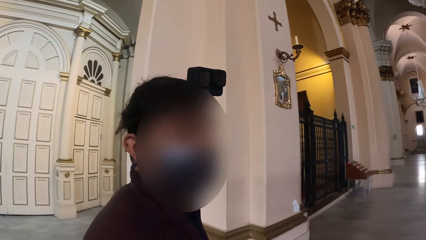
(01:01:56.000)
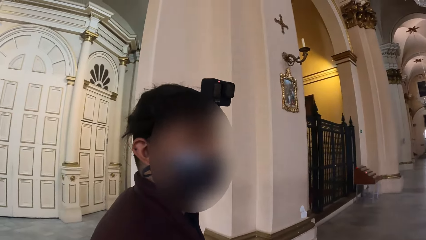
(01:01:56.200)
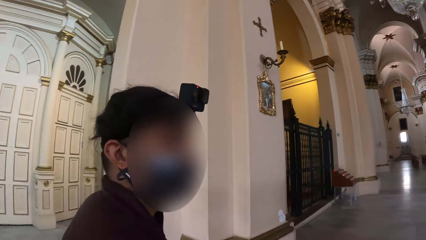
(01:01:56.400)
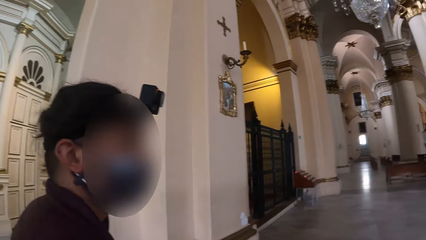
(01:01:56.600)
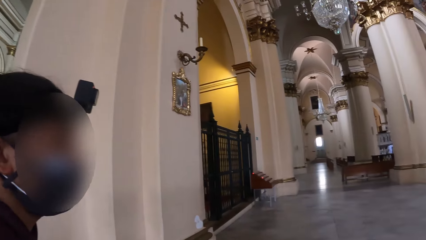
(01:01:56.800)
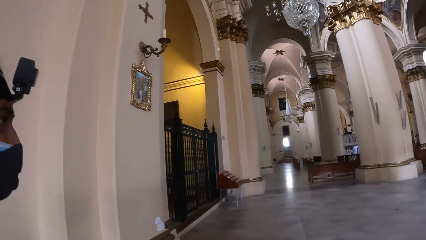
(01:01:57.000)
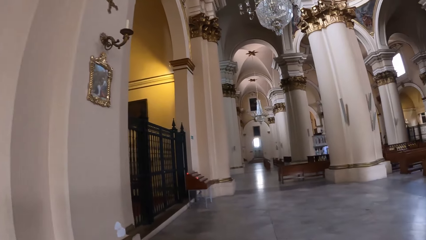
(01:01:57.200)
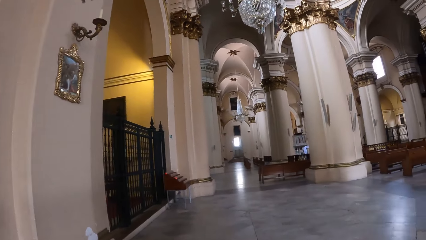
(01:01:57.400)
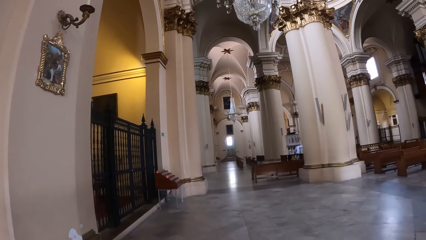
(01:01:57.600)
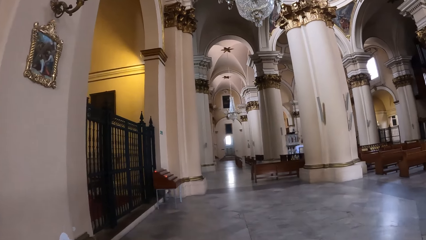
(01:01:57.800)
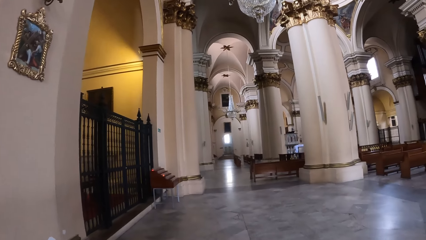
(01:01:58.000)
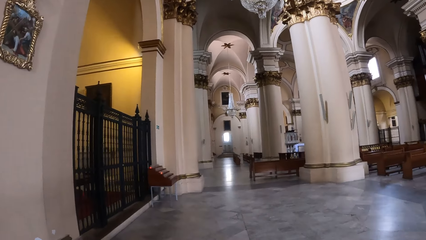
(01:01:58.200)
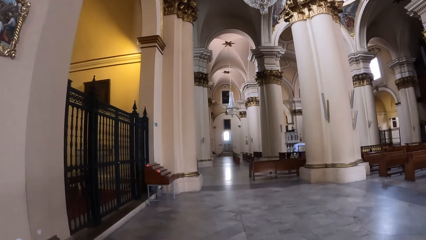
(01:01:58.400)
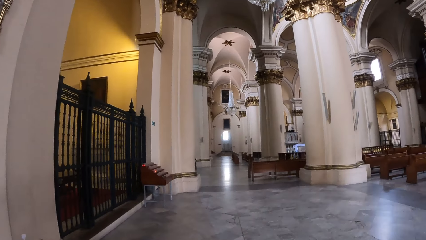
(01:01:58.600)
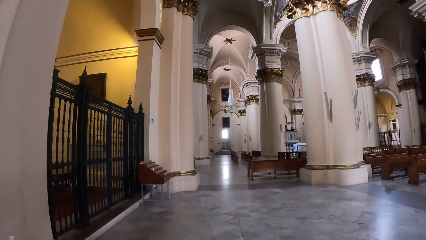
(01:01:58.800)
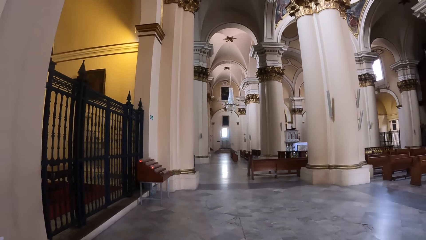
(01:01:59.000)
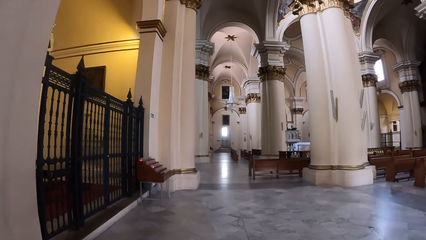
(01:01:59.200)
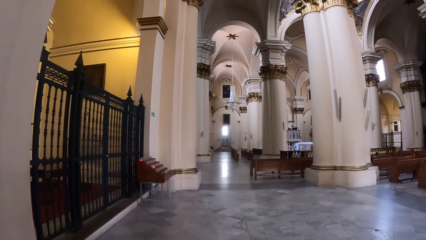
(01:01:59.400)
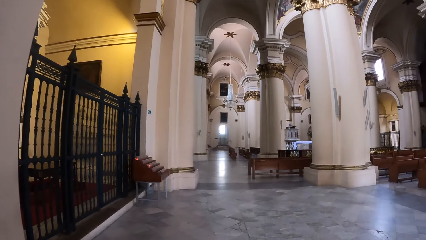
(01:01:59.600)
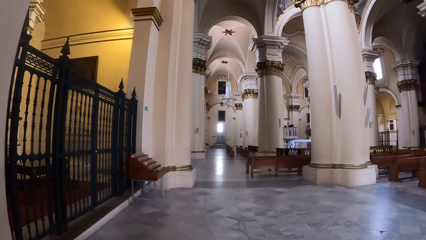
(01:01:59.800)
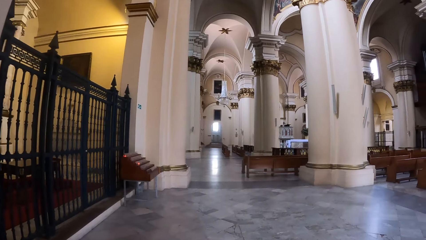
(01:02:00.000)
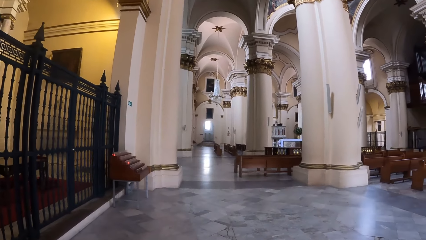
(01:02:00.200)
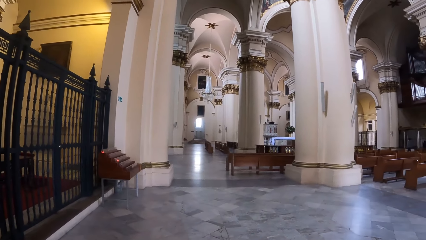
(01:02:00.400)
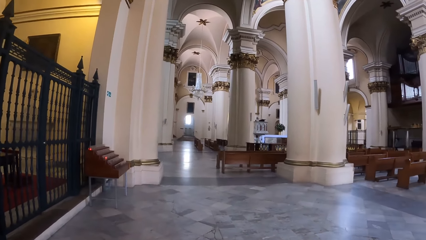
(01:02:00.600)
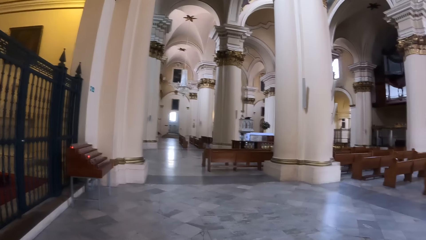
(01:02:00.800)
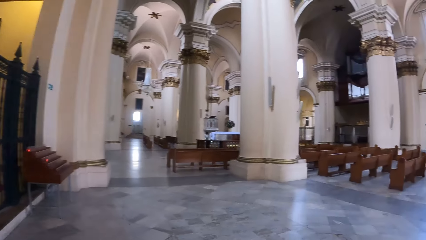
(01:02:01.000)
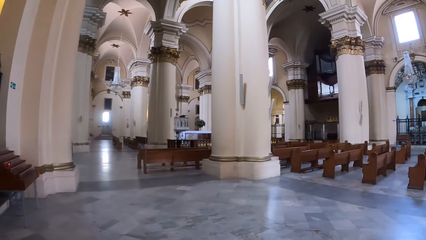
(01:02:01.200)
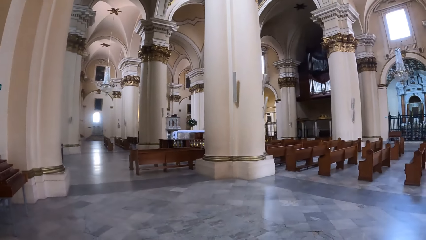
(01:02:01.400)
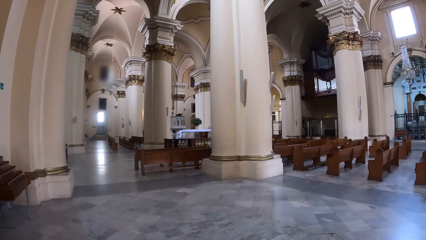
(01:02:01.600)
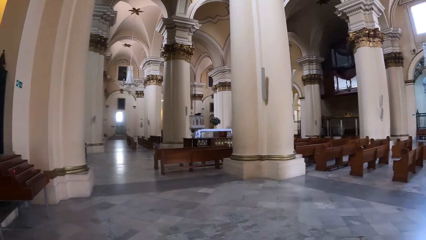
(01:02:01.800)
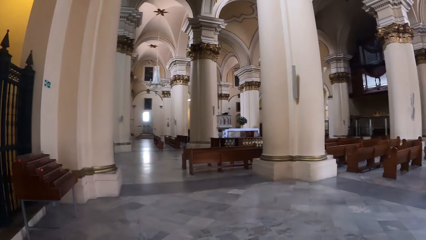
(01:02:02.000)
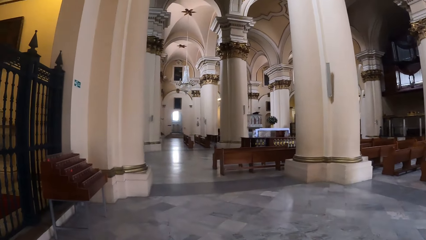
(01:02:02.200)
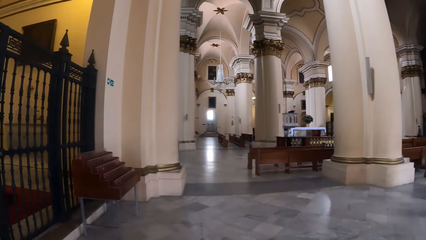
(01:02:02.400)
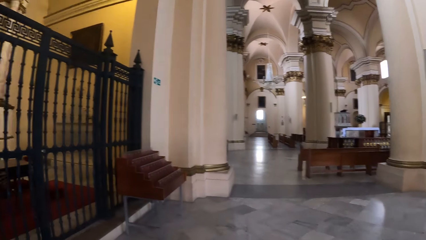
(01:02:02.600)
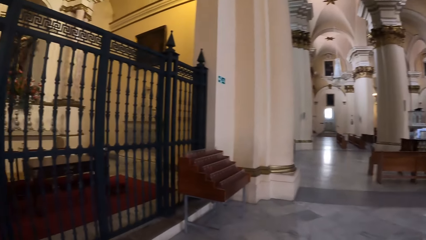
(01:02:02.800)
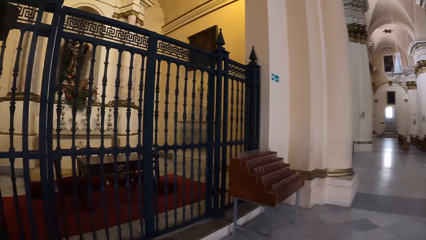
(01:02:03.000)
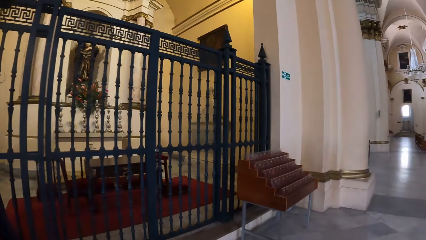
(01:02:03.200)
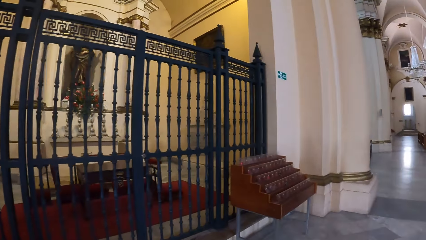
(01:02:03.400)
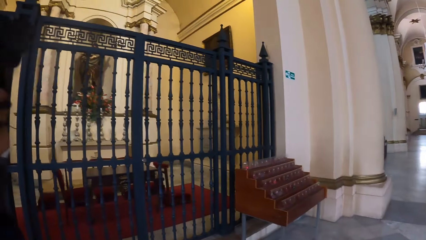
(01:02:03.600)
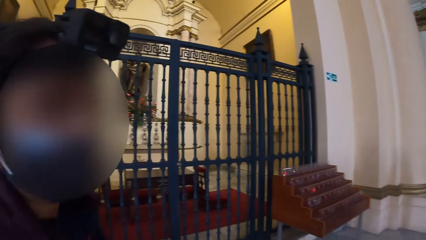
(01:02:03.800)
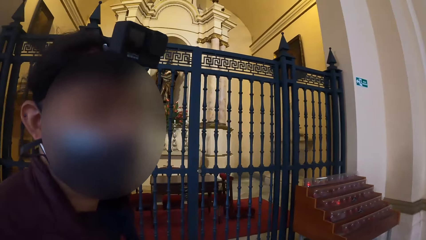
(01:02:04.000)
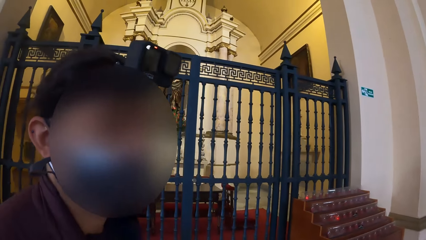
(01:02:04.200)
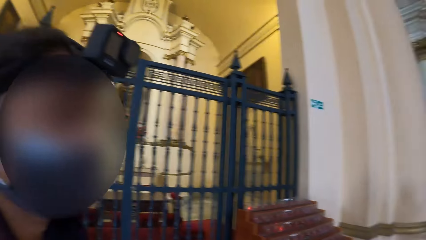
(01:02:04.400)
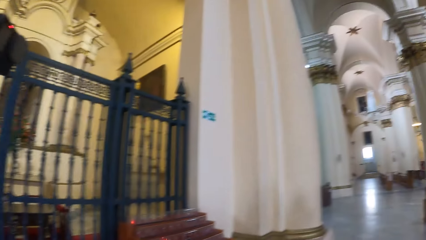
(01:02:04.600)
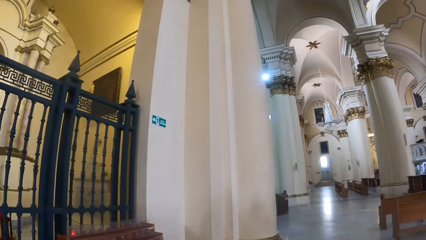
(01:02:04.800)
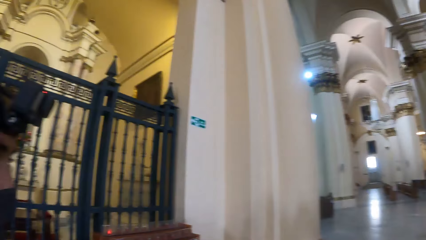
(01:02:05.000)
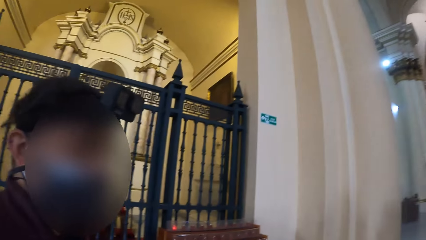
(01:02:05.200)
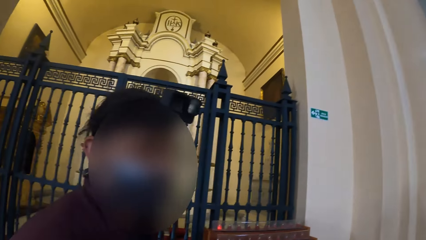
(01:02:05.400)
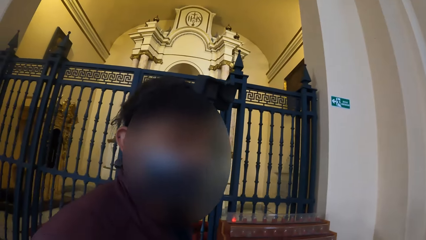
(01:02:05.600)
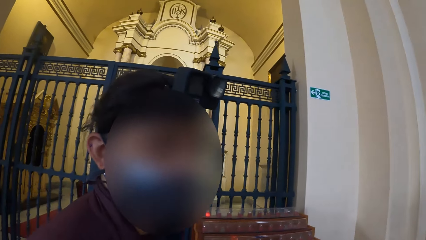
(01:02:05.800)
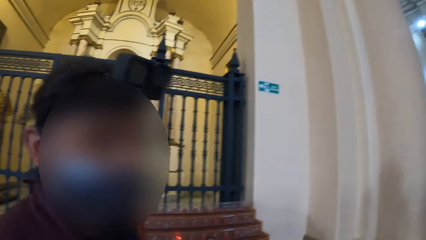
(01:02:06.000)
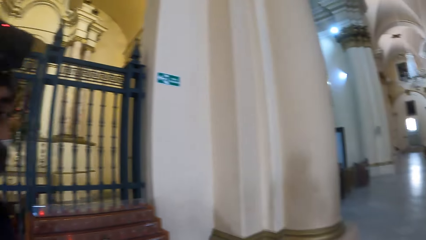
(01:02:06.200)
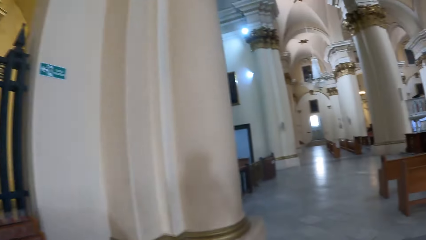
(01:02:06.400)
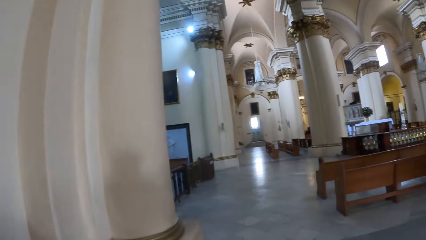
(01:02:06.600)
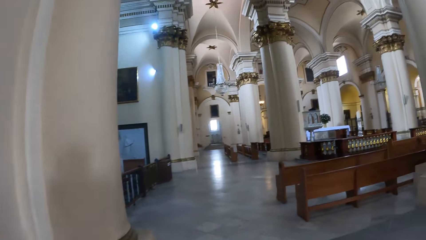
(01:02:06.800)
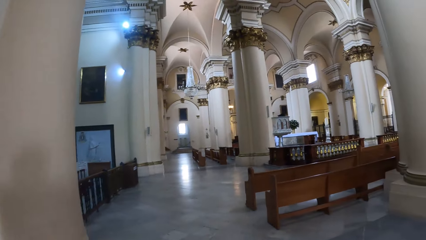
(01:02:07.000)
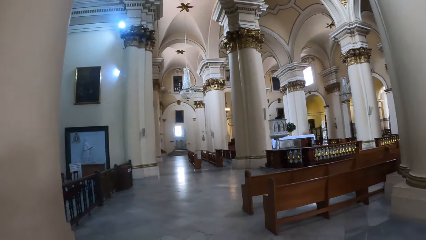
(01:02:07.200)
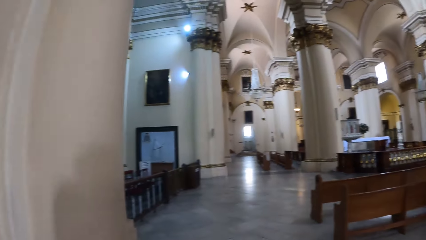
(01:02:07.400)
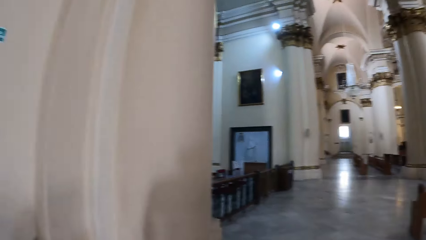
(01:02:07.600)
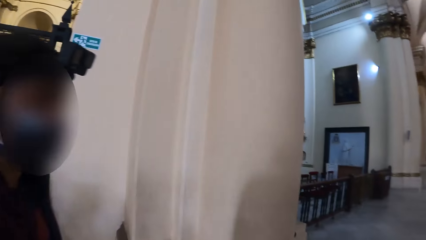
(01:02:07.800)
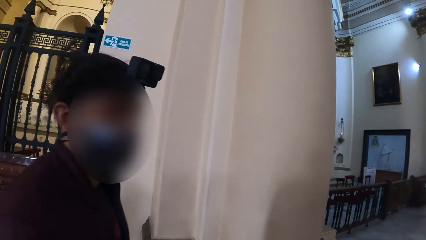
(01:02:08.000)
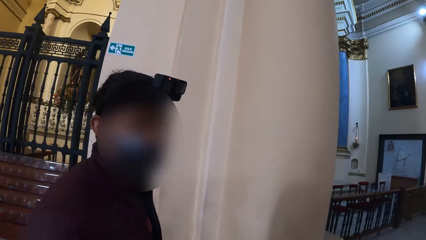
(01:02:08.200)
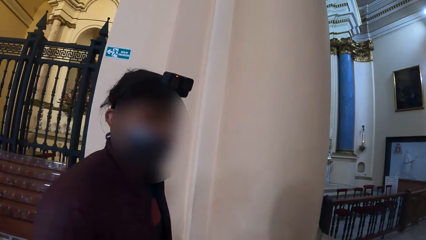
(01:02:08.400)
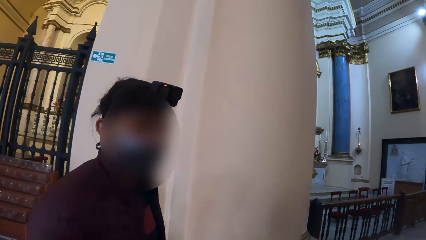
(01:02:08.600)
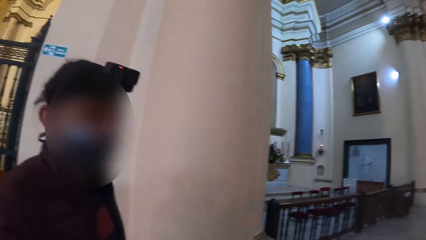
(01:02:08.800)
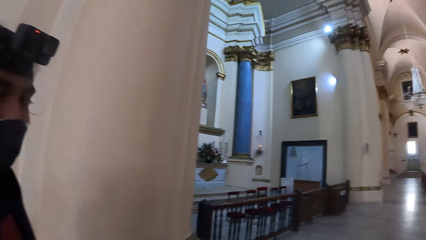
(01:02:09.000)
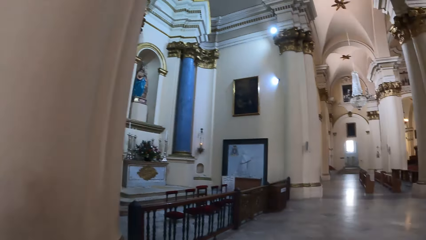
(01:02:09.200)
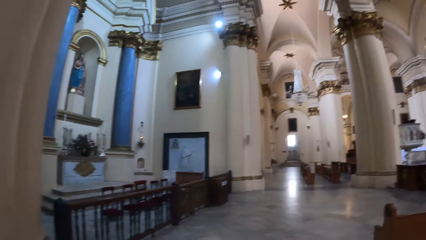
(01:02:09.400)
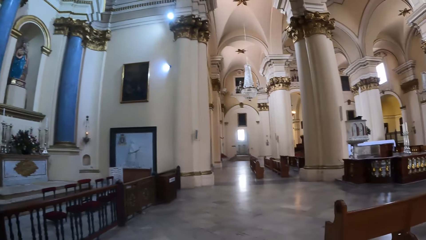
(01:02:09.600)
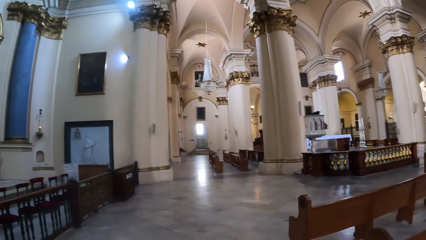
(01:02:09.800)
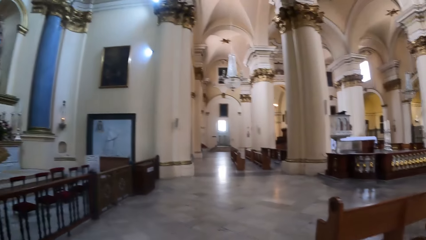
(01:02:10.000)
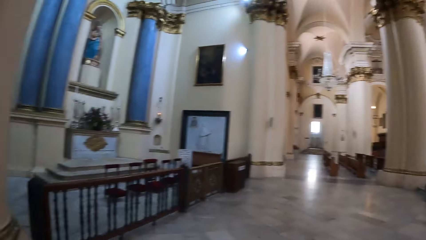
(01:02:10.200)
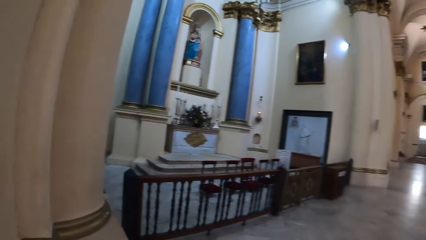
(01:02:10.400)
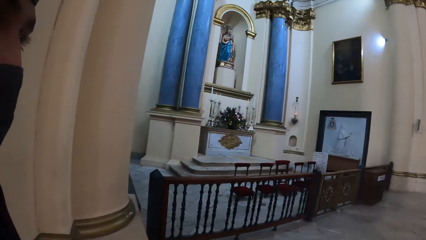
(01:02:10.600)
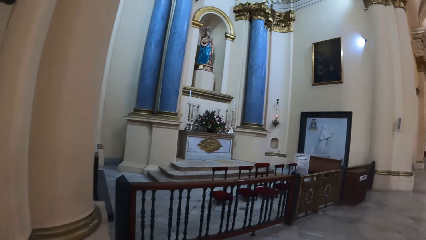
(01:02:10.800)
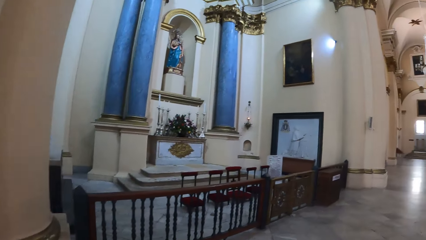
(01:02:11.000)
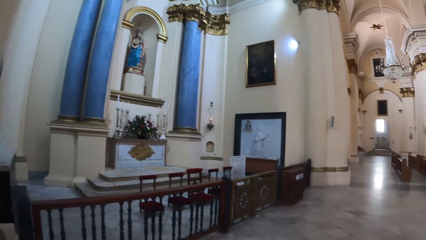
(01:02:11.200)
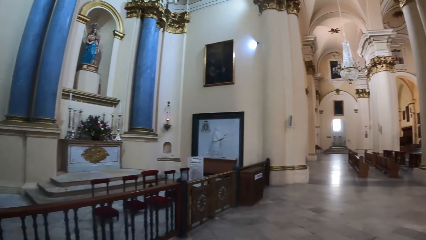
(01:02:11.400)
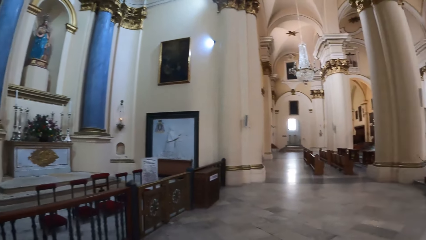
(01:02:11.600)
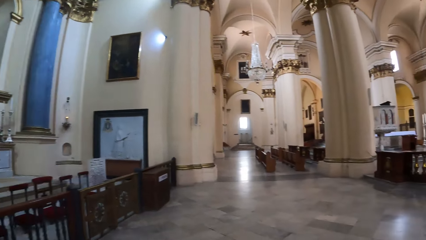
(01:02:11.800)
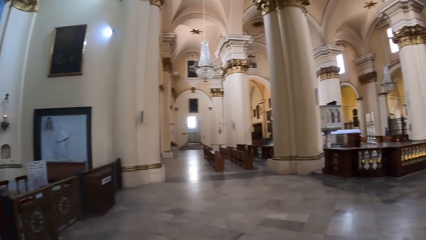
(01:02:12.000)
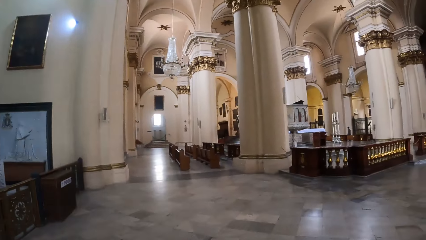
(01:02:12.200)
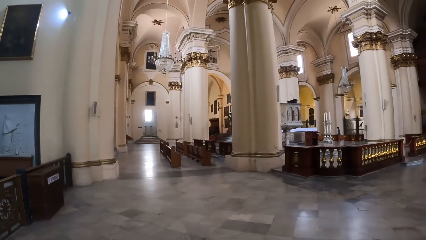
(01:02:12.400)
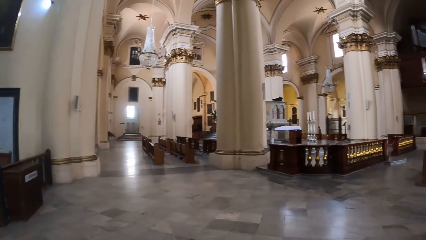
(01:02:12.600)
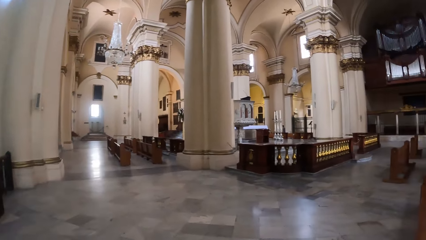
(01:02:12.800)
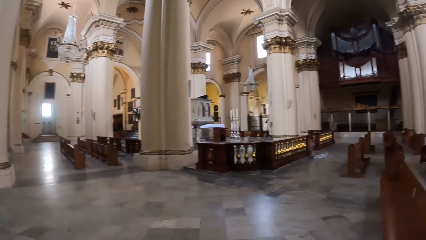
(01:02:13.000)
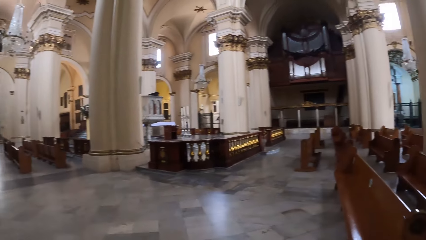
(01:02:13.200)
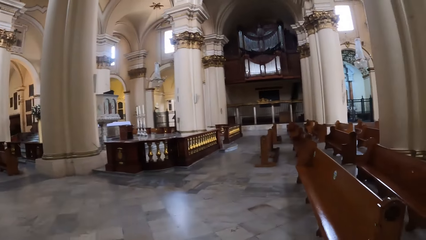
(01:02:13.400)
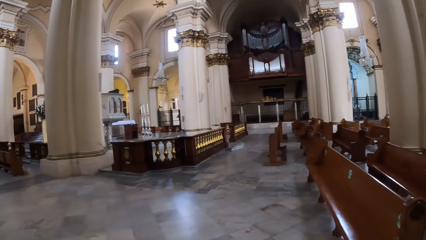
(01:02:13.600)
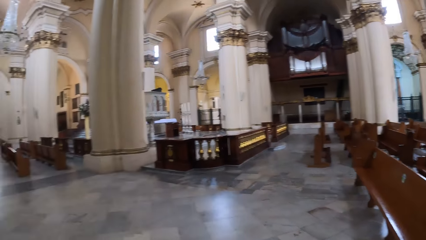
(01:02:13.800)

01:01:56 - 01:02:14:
The camera wearer talks to a person. They walk around the room with the person.
